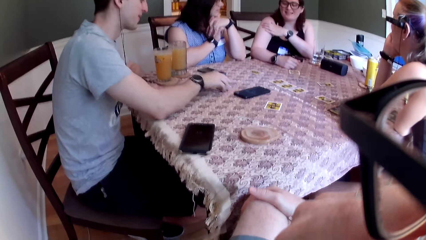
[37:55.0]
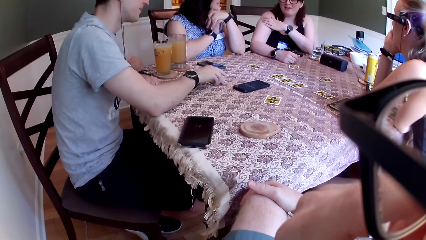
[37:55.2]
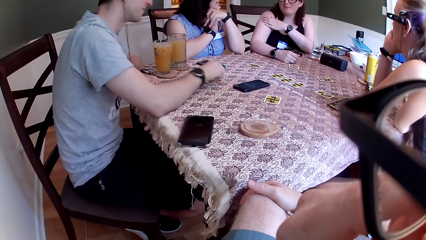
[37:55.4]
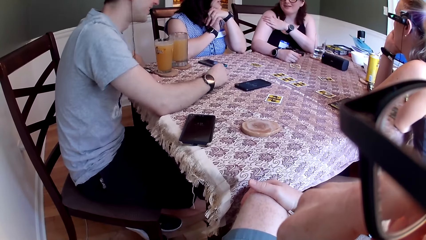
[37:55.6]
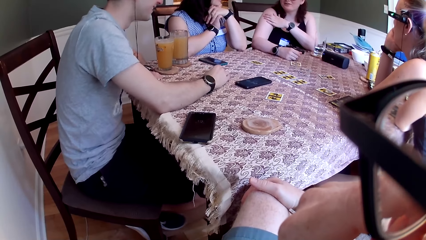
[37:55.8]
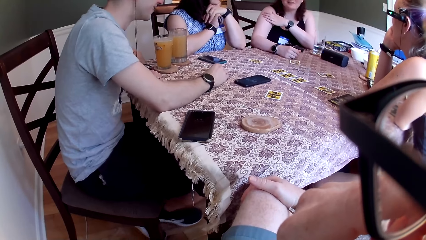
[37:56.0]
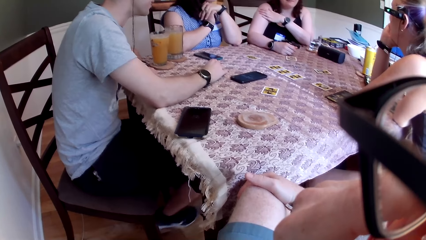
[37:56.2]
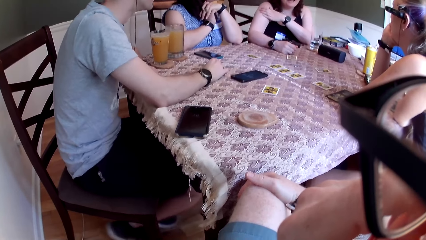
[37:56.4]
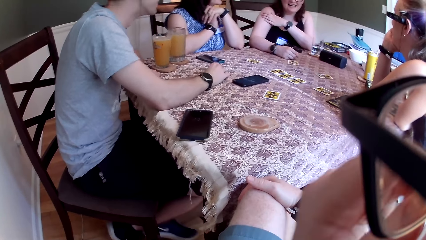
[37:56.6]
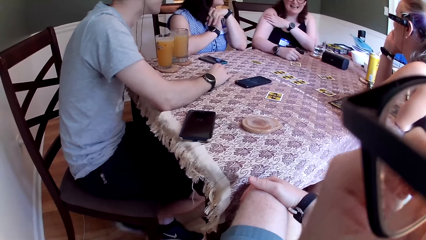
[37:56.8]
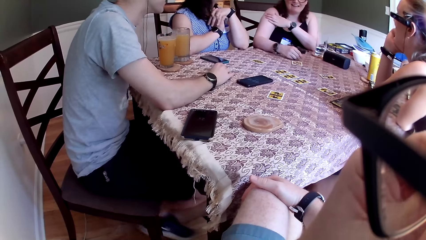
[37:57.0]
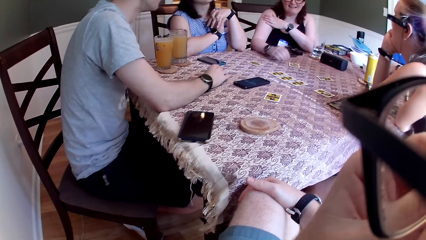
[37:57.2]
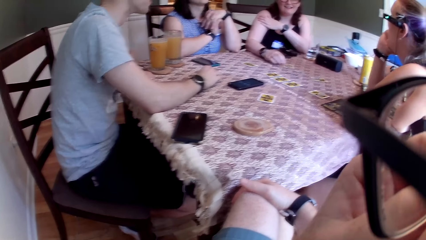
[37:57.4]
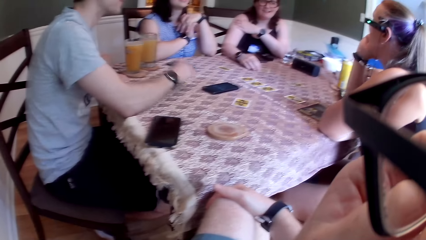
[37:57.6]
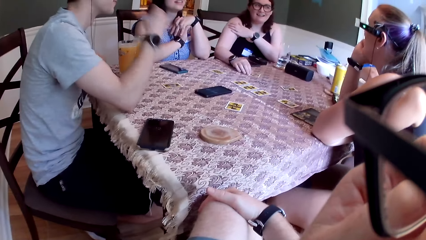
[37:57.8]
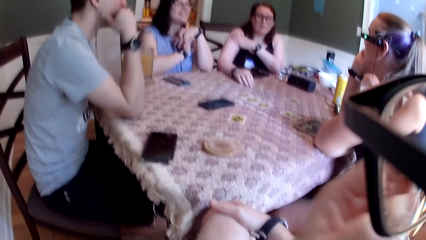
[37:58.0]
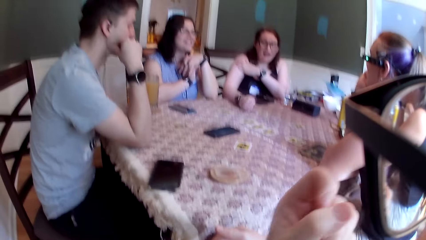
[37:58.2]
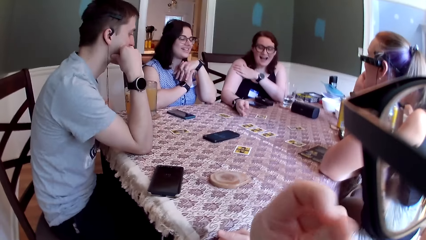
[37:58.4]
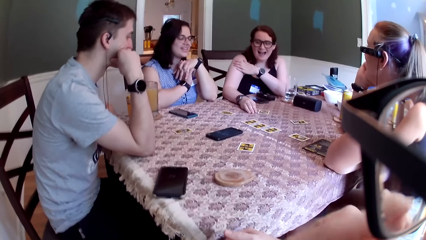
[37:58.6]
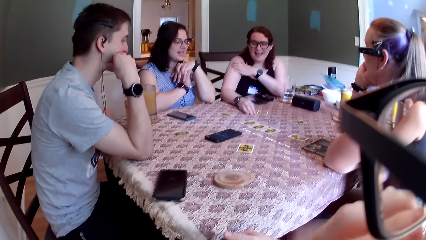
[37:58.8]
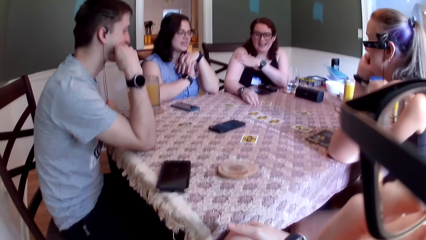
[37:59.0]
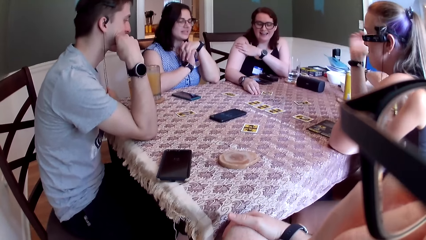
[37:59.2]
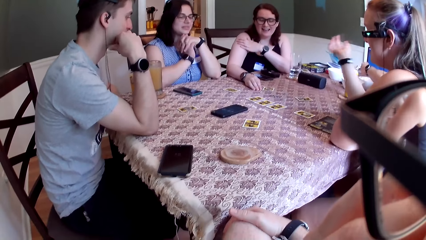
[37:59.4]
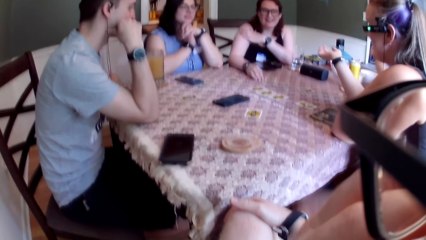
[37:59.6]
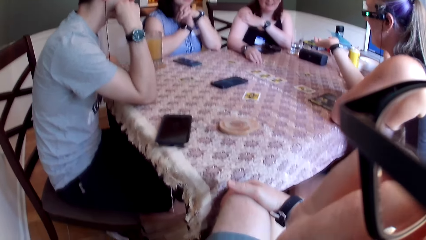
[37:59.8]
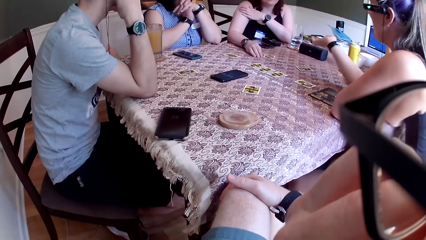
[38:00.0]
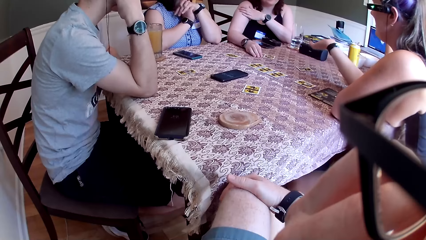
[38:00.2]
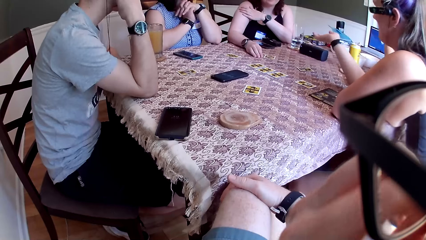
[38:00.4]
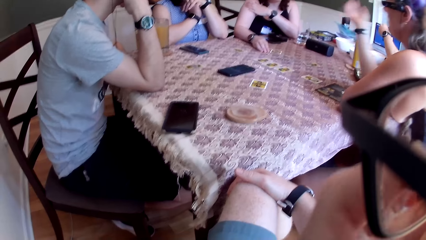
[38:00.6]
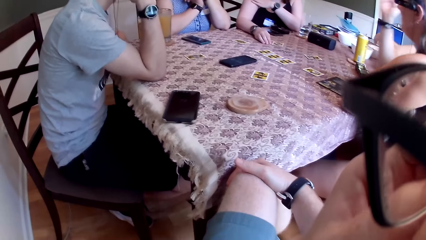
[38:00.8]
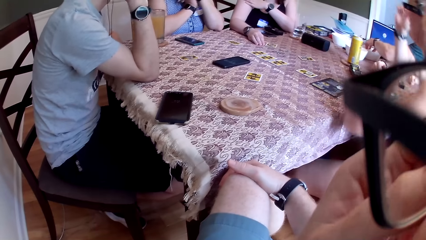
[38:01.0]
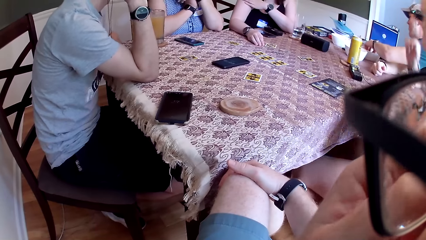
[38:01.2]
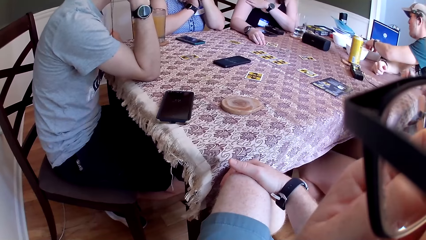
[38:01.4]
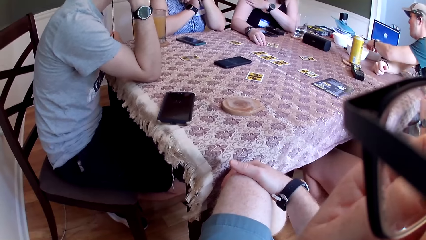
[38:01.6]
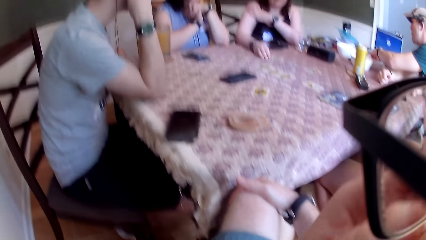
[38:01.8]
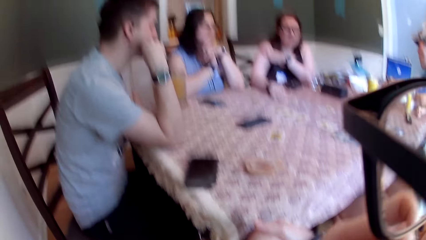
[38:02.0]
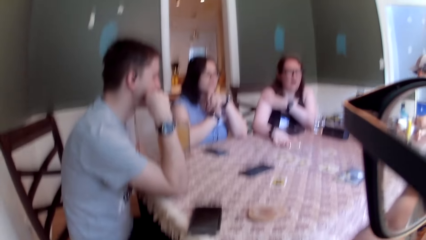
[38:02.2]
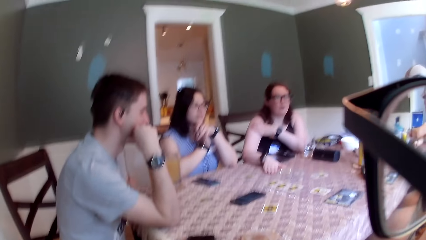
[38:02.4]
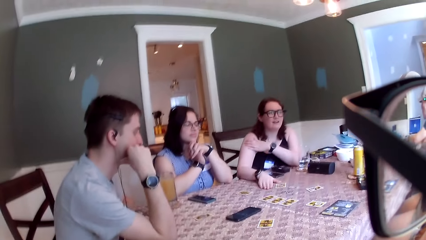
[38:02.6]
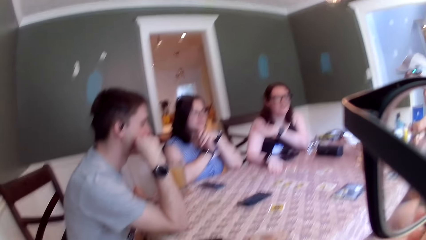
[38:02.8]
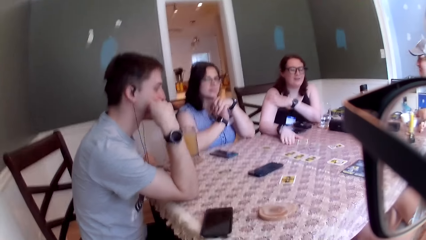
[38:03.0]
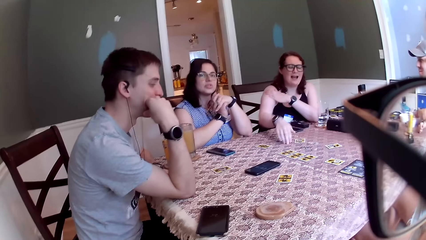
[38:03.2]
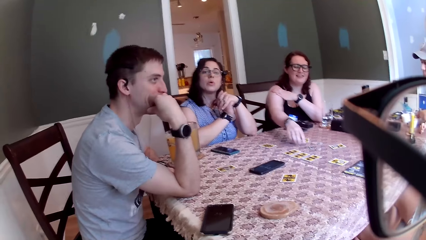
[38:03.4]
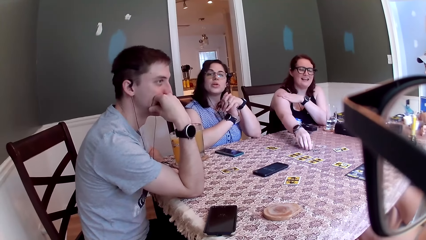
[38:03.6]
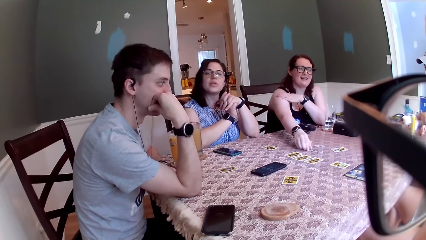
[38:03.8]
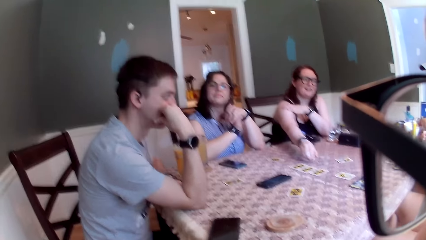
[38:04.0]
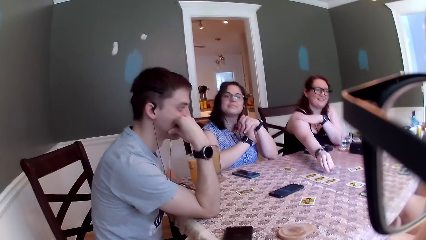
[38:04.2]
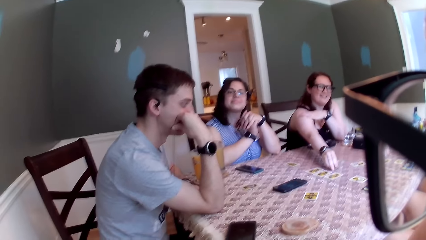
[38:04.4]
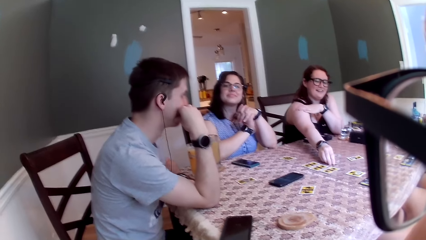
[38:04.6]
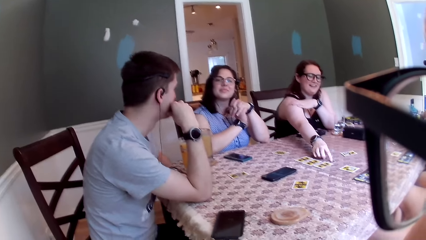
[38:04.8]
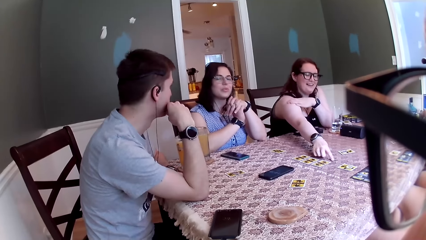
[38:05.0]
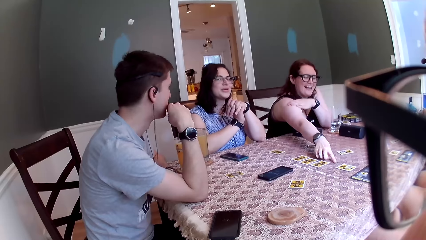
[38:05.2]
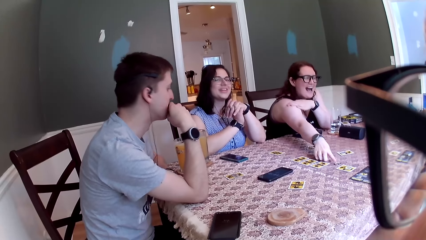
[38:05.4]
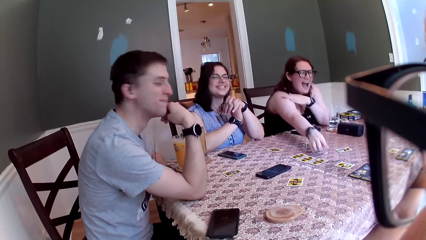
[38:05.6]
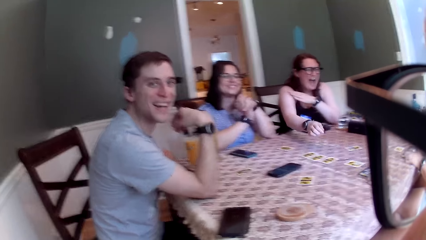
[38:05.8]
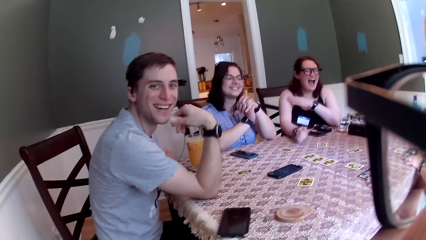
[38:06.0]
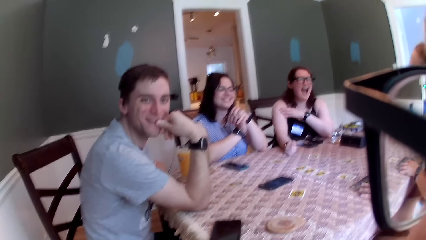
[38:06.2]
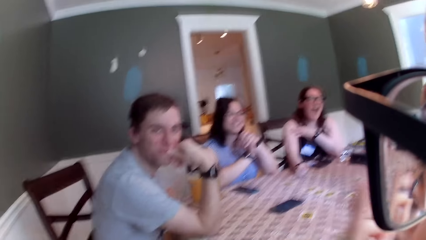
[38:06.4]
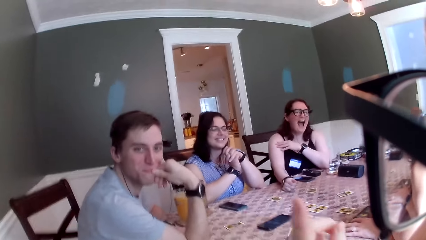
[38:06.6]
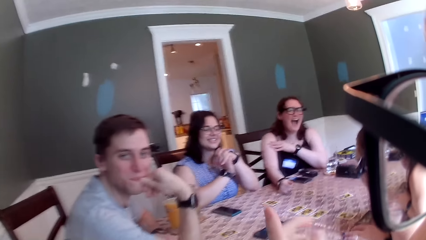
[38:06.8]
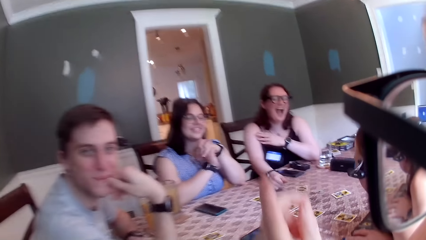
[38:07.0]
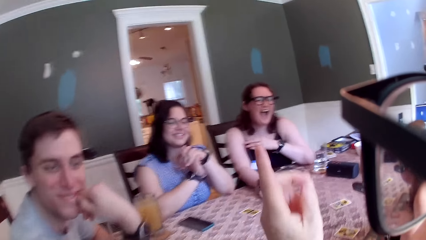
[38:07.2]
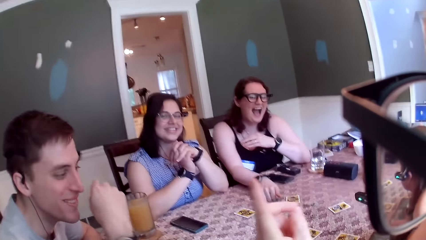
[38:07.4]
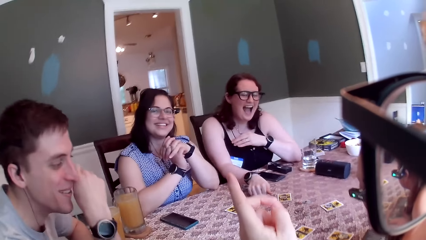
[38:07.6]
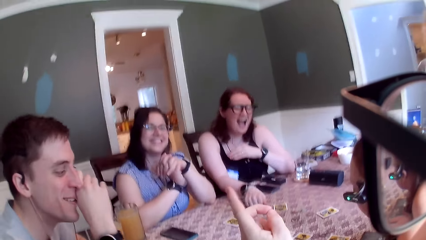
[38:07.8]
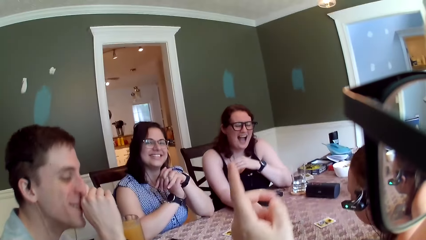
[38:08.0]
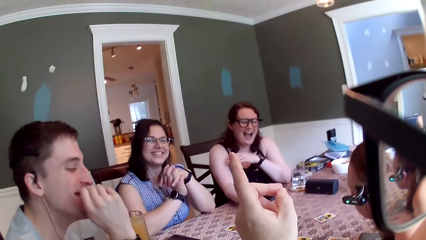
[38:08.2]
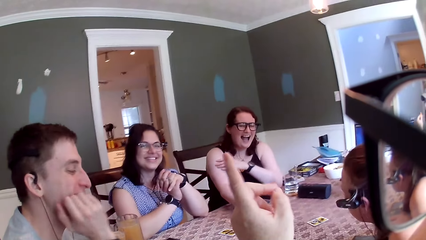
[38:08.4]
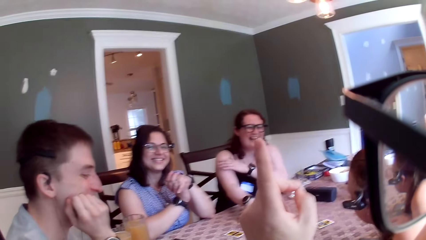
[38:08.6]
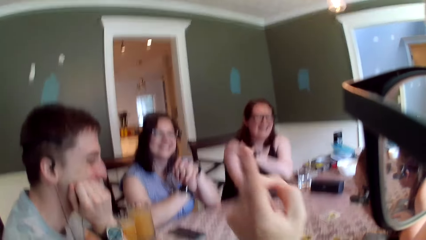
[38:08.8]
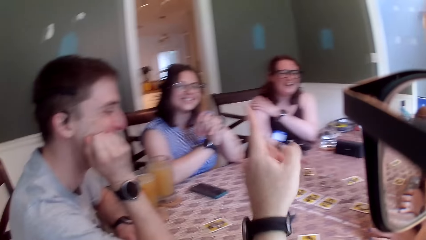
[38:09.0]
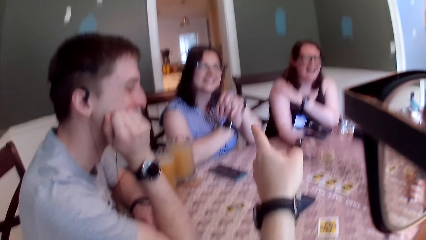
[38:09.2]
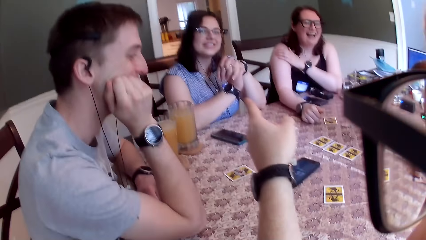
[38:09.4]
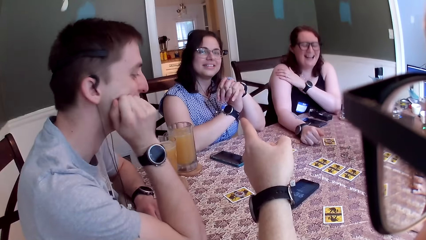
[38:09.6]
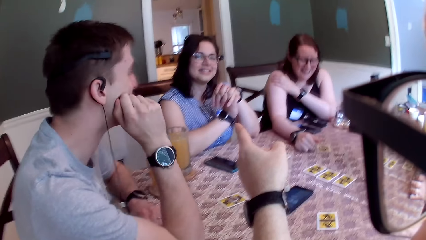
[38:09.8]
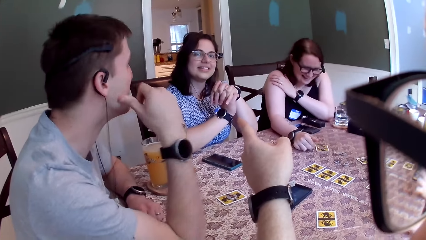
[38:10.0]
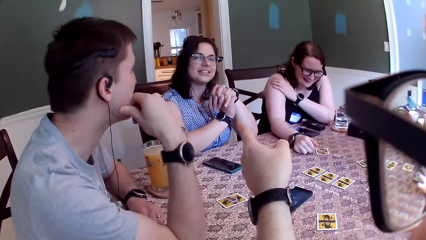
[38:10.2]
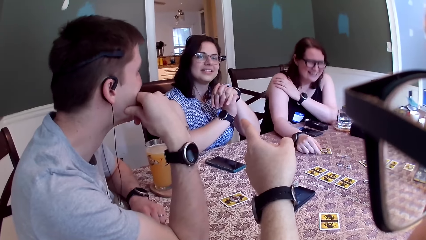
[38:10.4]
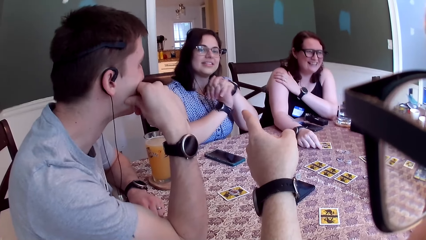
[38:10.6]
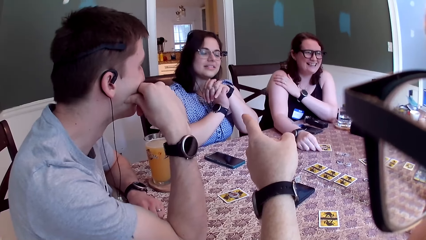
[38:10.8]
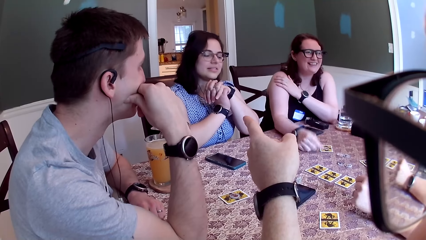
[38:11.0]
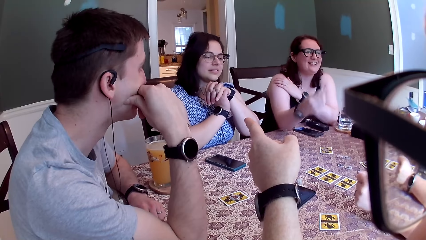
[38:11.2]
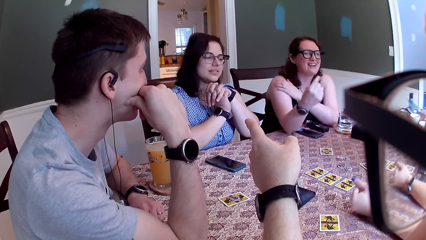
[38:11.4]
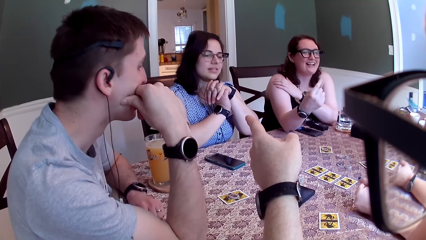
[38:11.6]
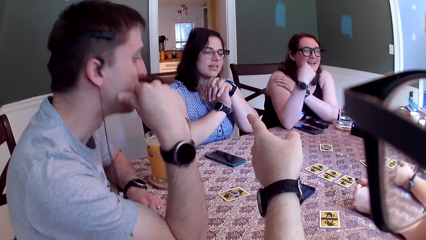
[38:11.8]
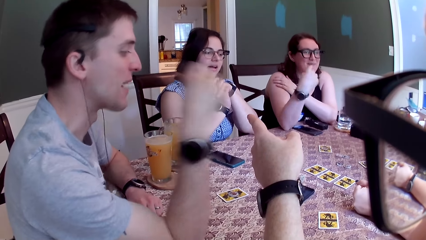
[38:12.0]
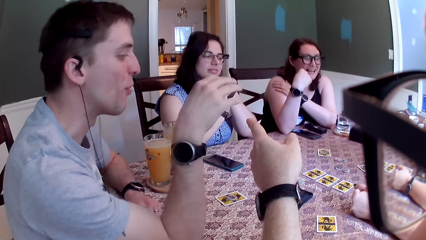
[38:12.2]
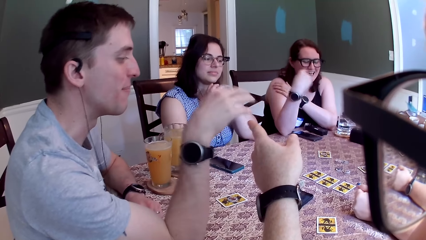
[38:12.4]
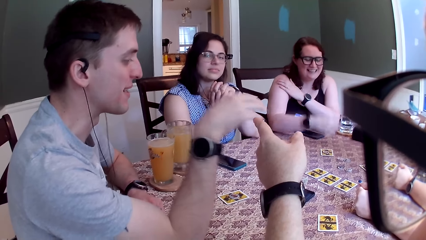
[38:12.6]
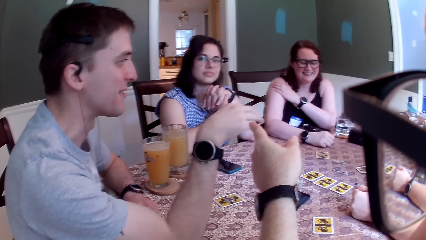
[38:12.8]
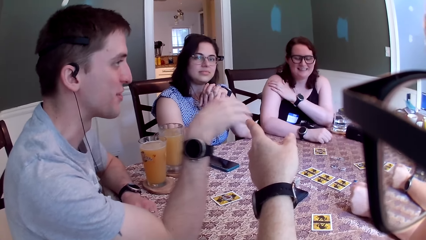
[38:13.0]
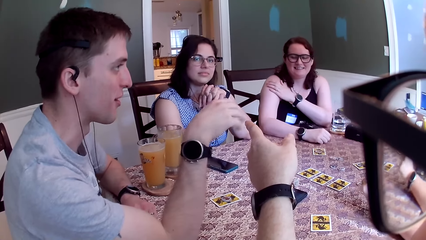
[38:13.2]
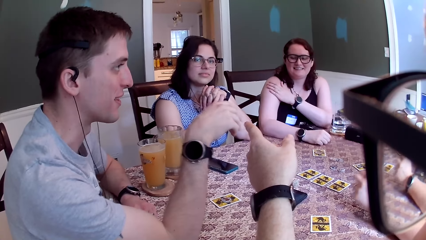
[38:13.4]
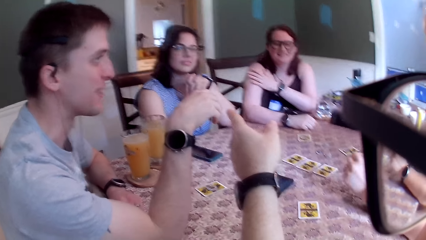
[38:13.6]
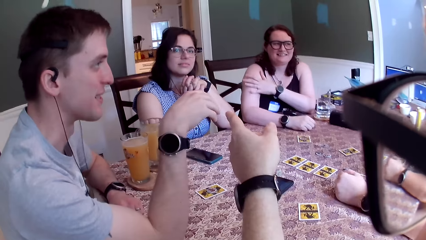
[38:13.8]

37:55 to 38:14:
A woman moves the card with her right hand. The camera wearer looks around. A man puts his right hand below his chin. The camera wearer raises his hand up. Another man puts his right hand into a plate. The camera wearer looks around. The woman shifts a coin with her right hand. The camera wearer points his left hand towards another woman. He raises his hand up. The first woman points her right hand at herself. The first man points his right hand at the table.
